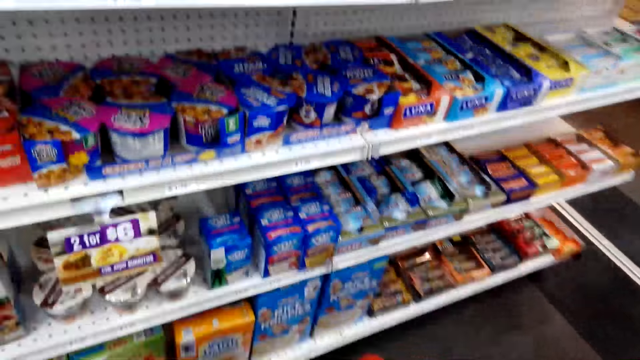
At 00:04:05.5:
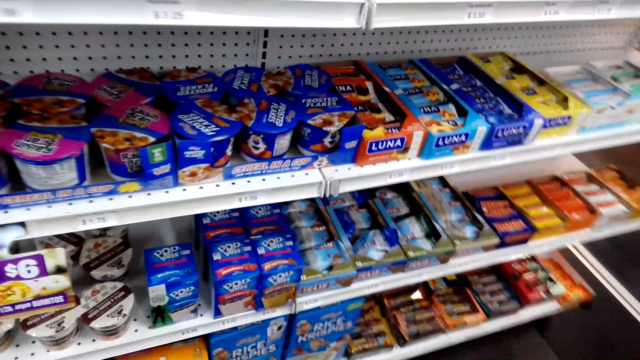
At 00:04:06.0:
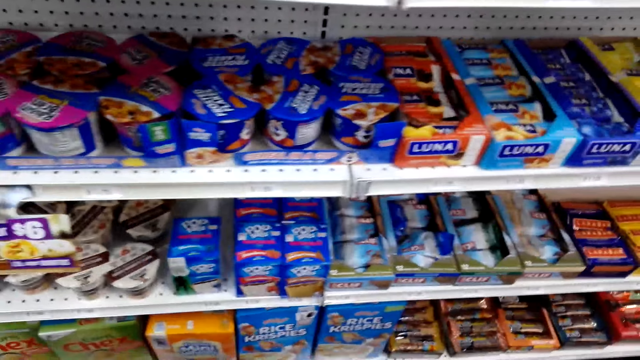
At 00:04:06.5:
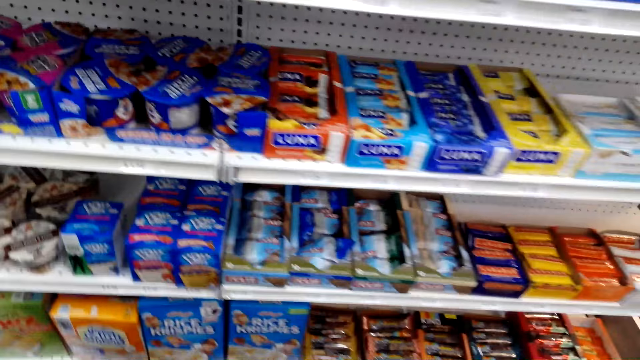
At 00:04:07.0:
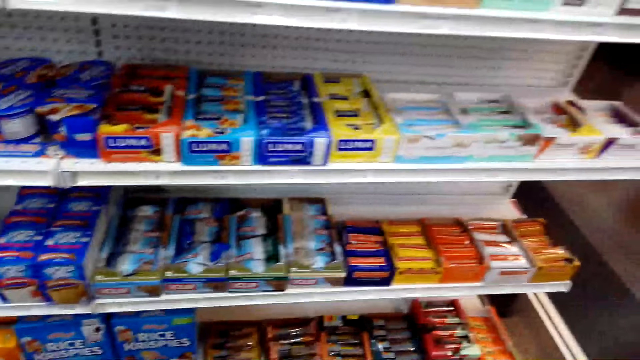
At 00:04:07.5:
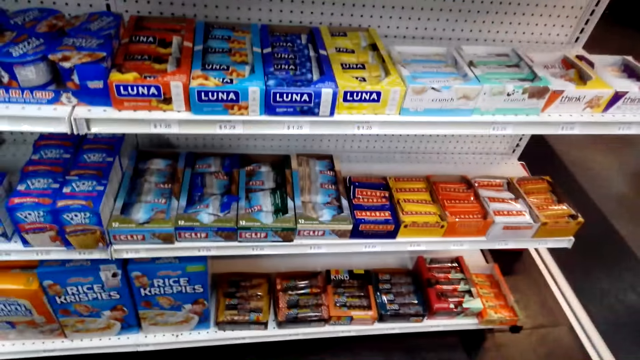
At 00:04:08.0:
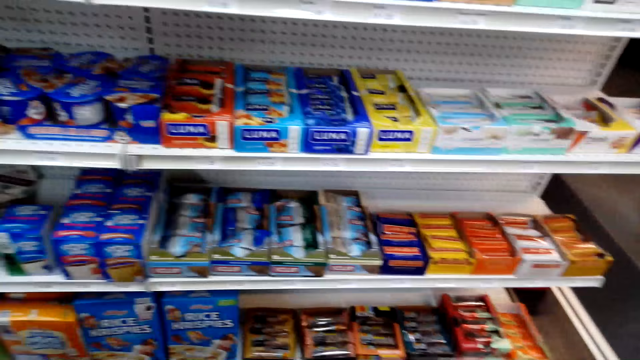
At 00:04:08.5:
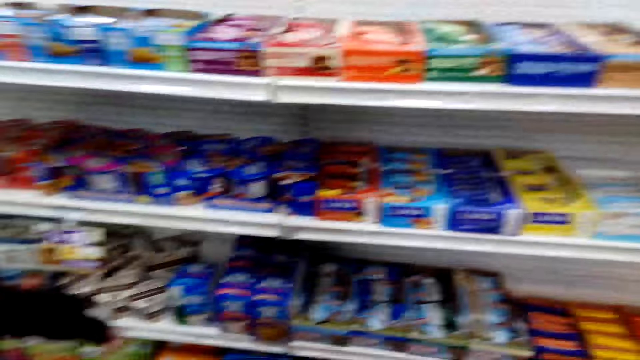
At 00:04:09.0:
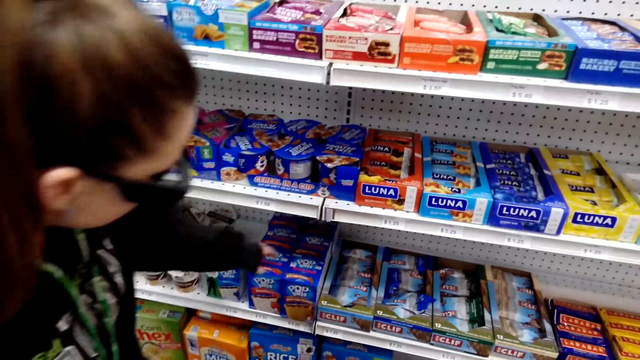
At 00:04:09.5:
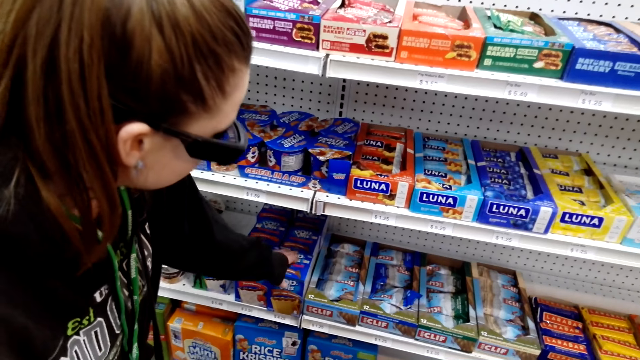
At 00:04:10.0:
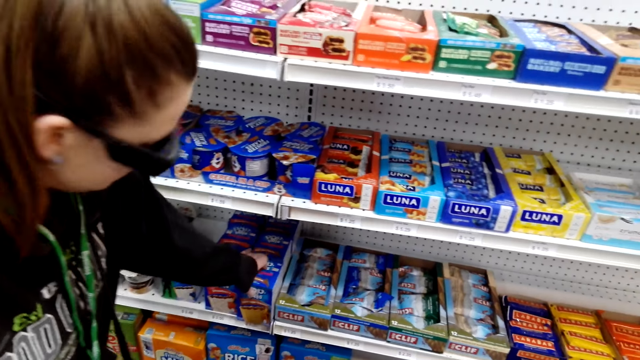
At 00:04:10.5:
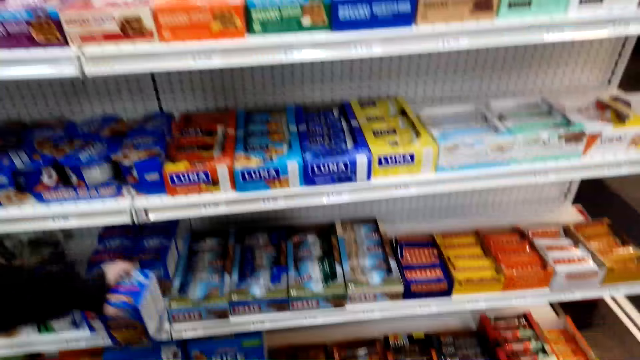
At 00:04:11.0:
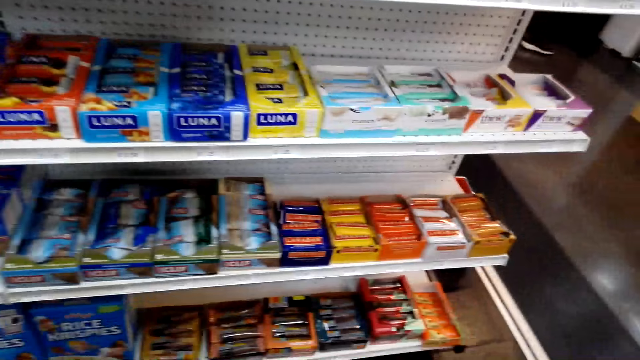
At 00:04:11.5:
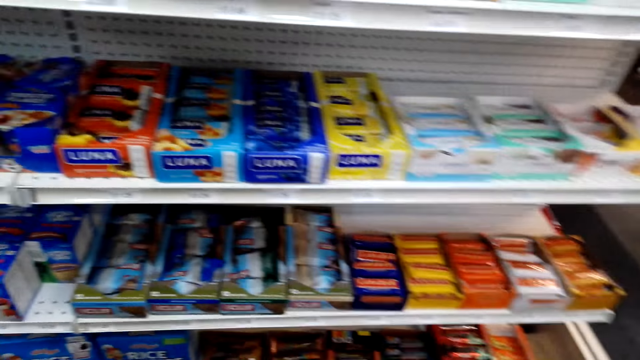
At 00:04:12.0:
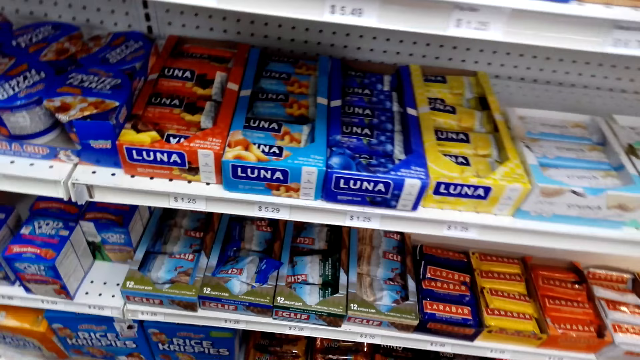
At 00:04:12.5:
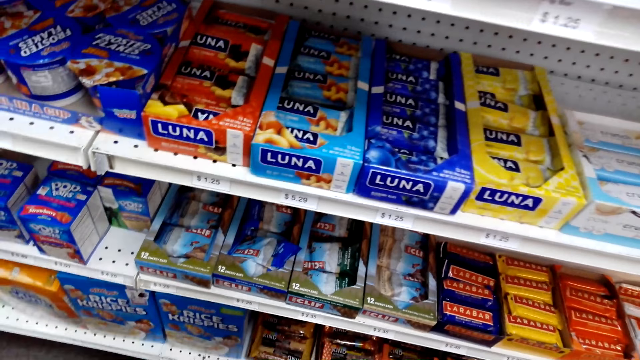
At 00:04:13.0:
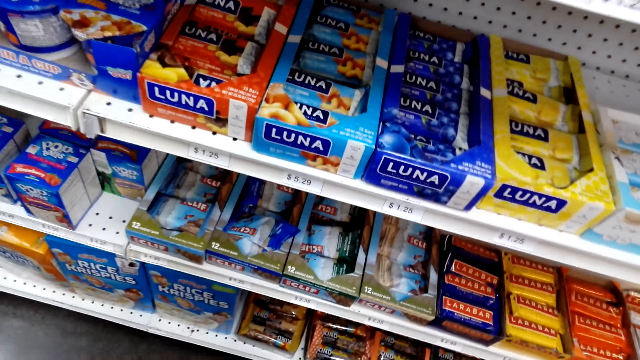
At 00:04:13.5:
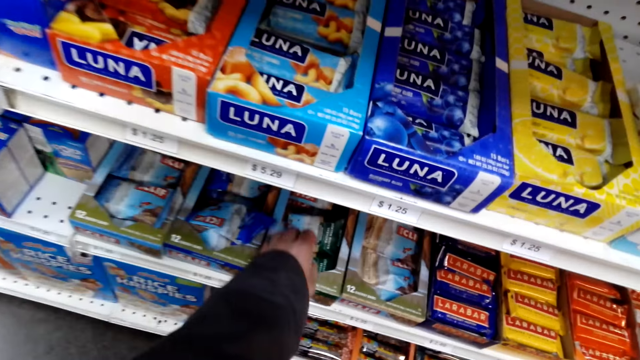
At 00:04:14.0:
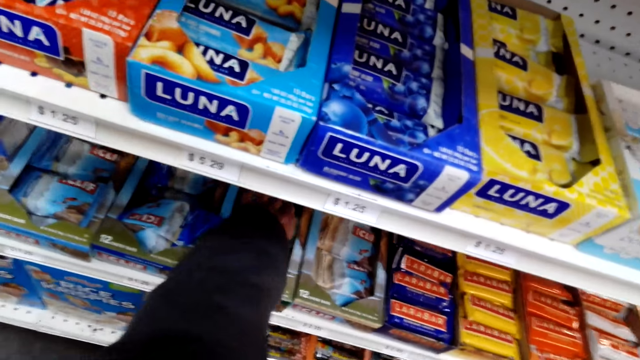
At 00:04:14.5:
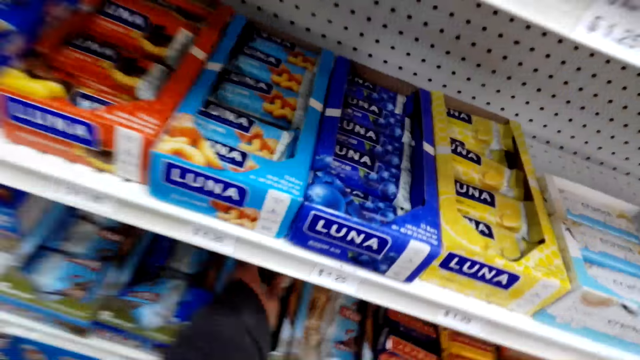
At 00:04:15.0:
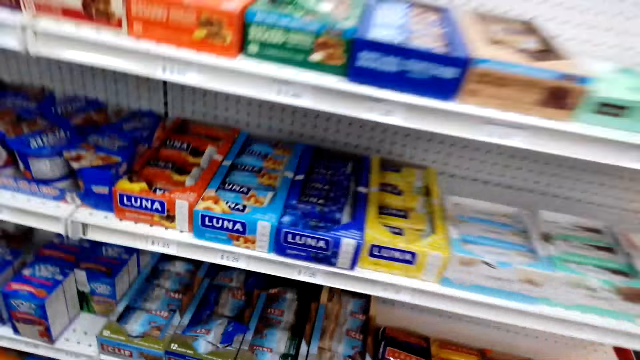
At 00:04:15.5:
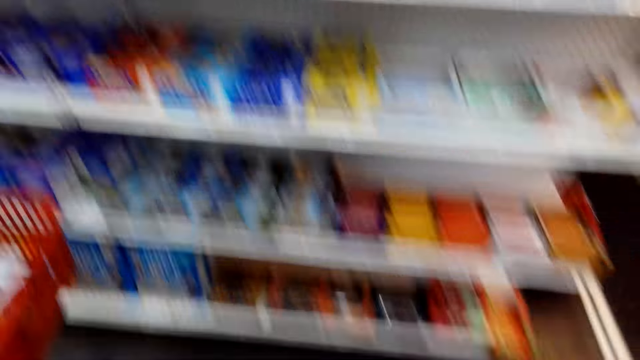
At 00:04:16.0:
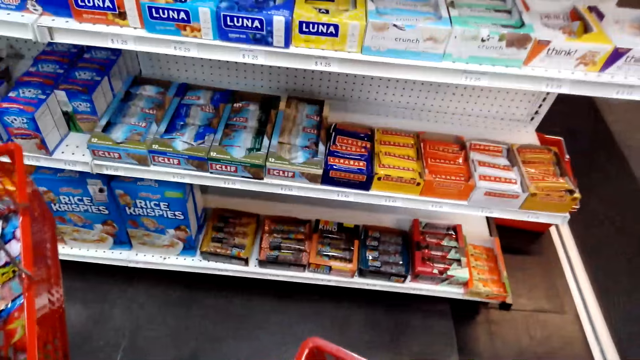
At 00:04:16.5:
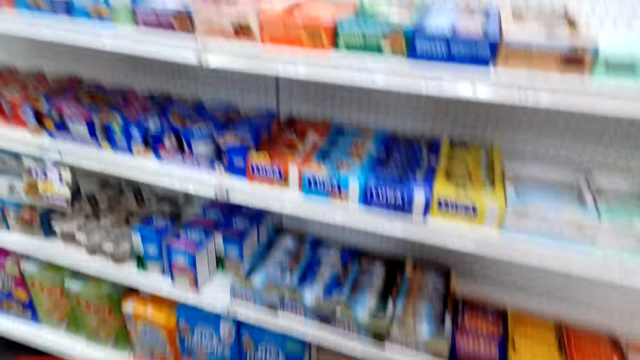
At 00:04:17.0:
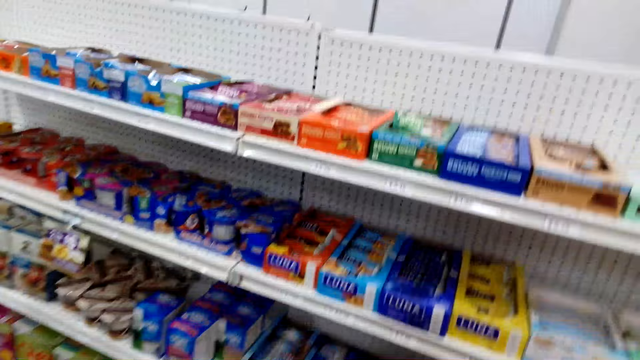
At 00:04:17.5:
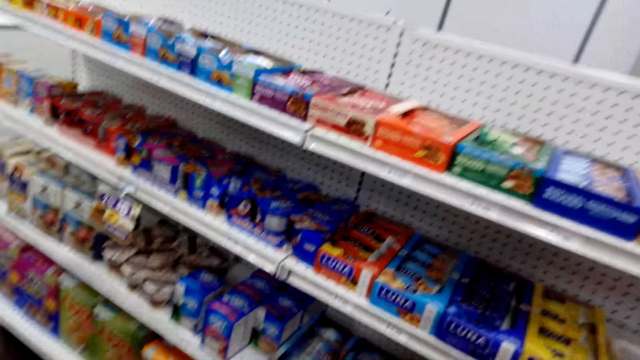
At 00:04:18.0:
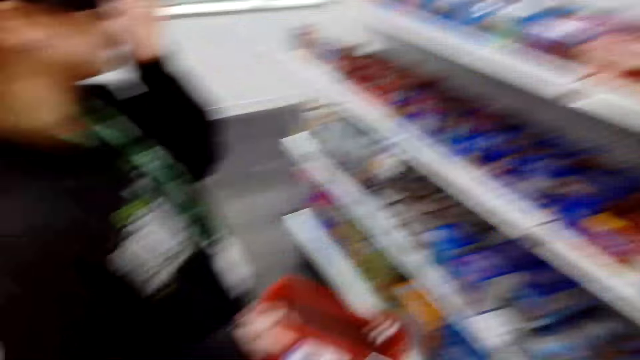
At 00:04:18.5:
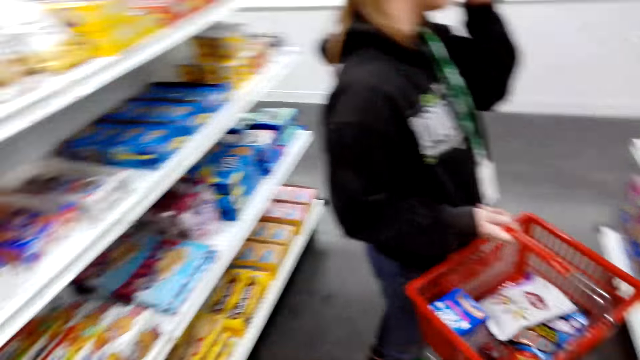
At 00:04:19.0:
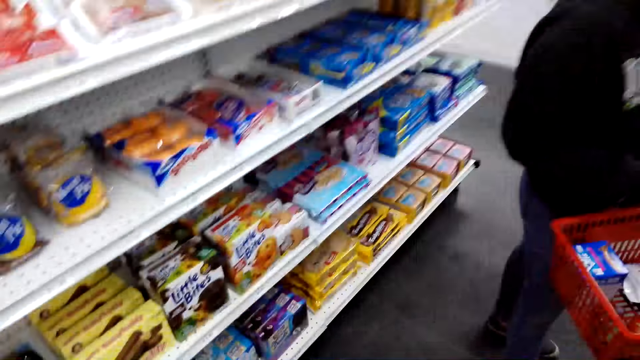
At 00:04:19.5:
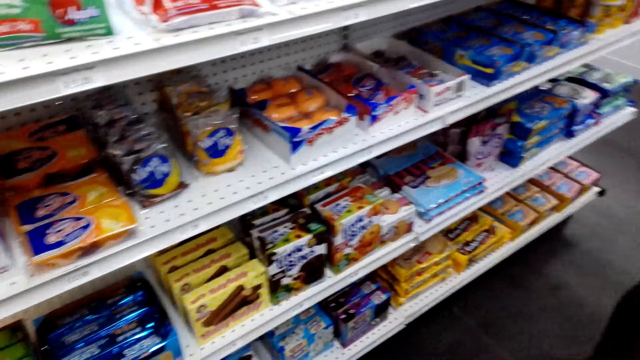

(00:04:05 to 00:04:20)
The camera wearer puts a pack of biscuits in the shopping basket. They look around a supermarket. A lady picks a pack of rice krispies on the shelf. The camera wearer looks around the supermarket. They pick a gluten bar or snacks from the shelf. They put the snacks in the basket. They walk around the supermarket.

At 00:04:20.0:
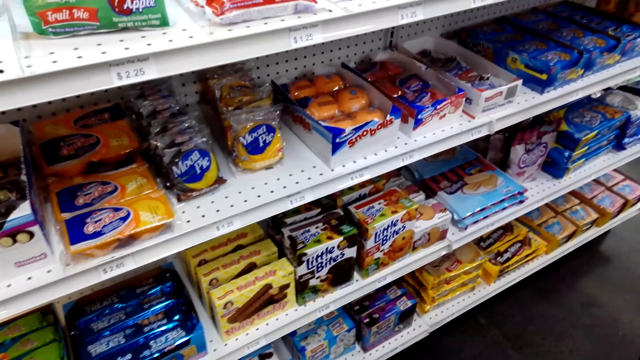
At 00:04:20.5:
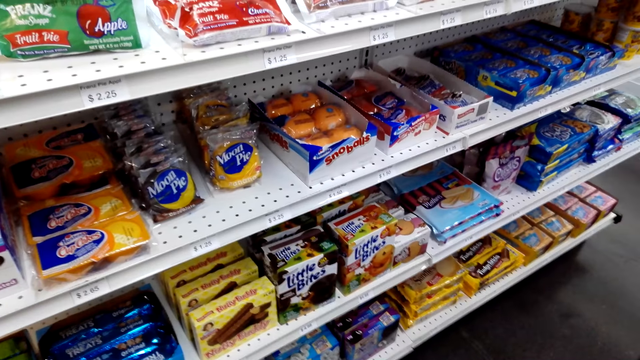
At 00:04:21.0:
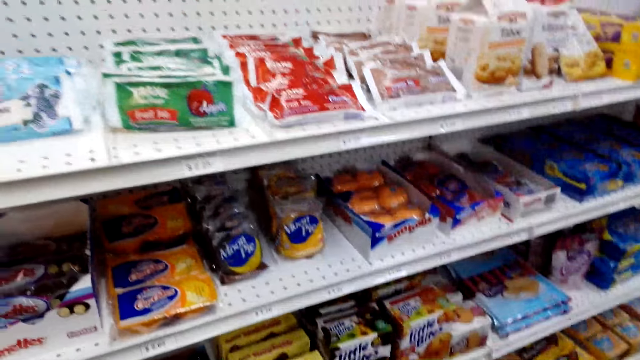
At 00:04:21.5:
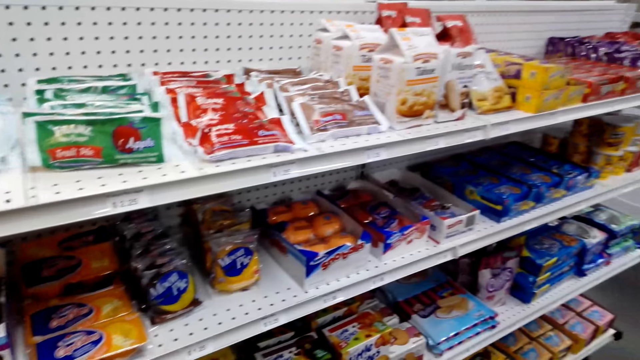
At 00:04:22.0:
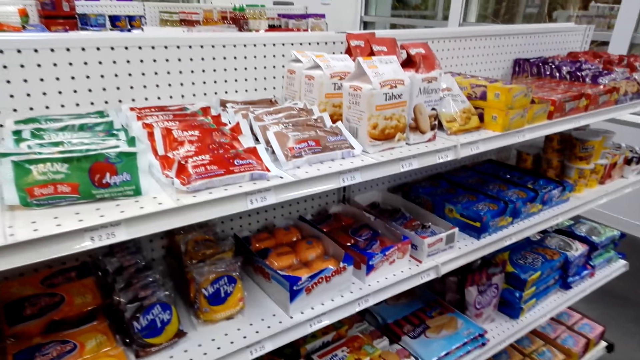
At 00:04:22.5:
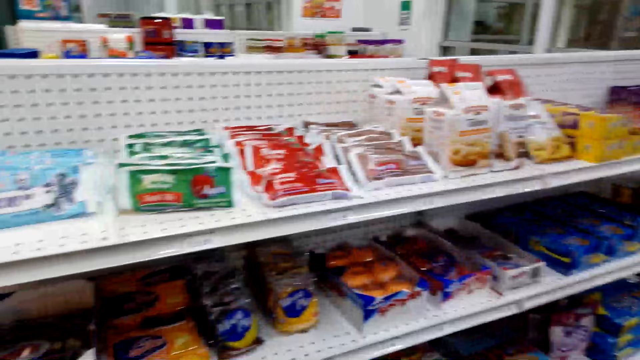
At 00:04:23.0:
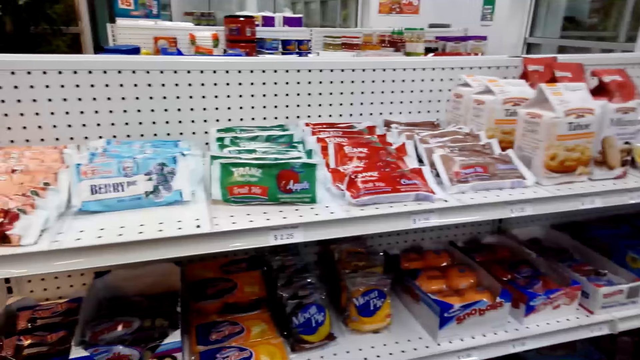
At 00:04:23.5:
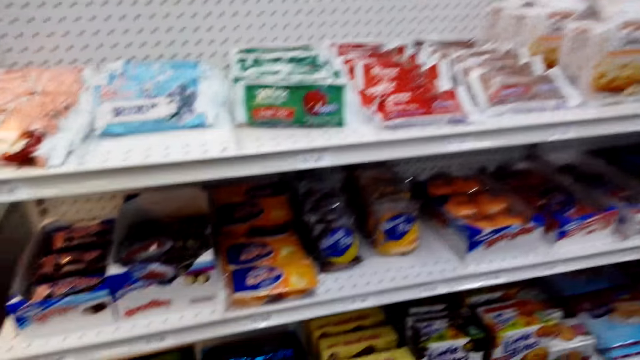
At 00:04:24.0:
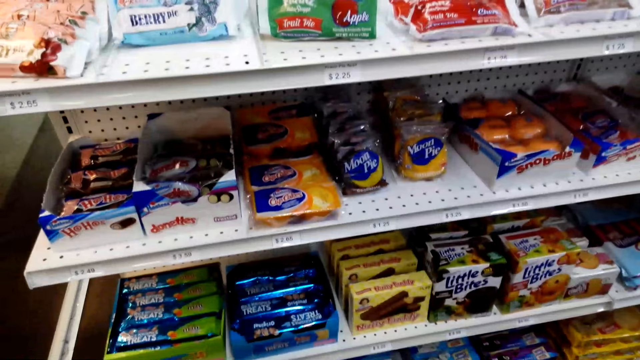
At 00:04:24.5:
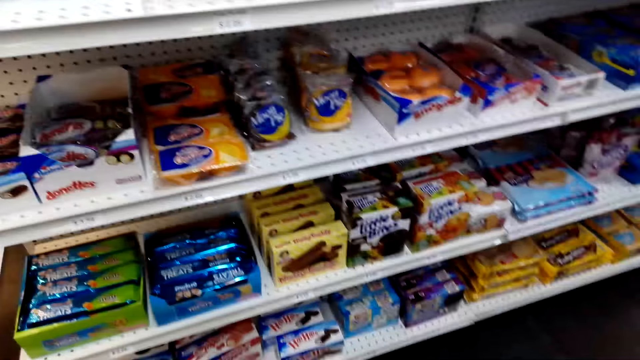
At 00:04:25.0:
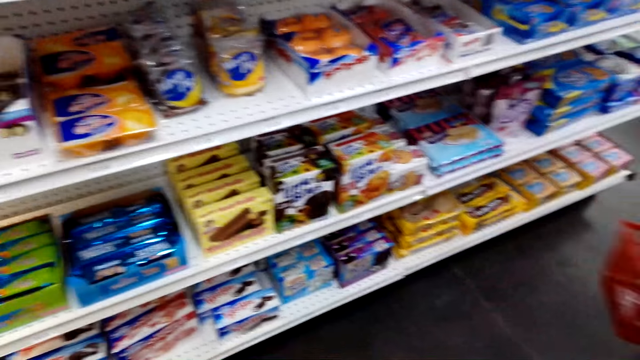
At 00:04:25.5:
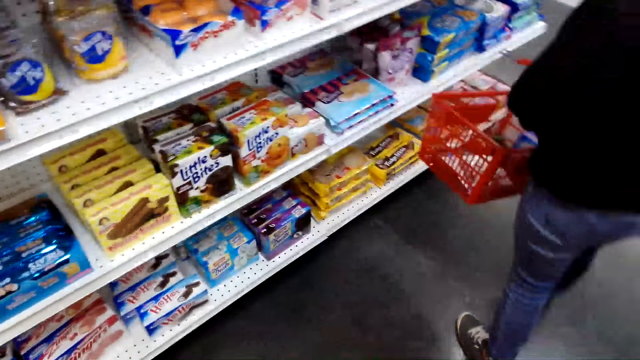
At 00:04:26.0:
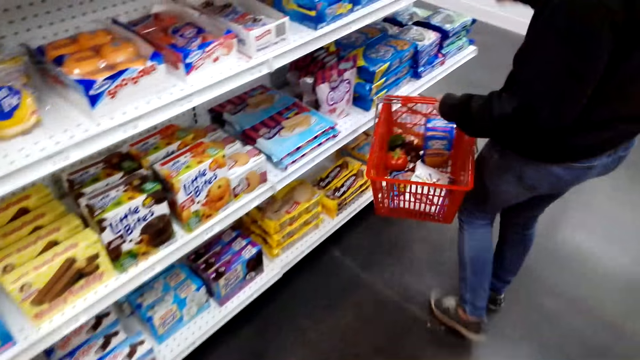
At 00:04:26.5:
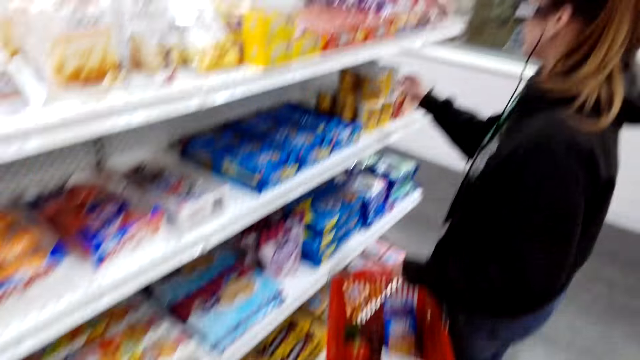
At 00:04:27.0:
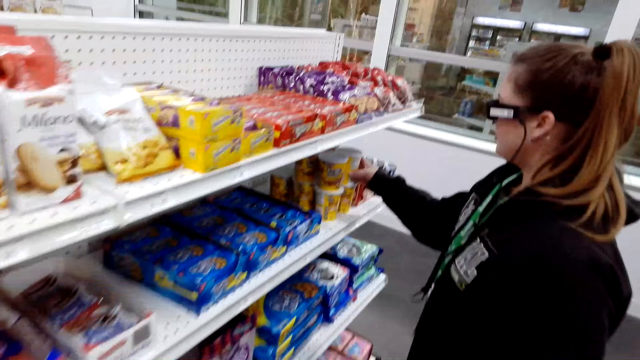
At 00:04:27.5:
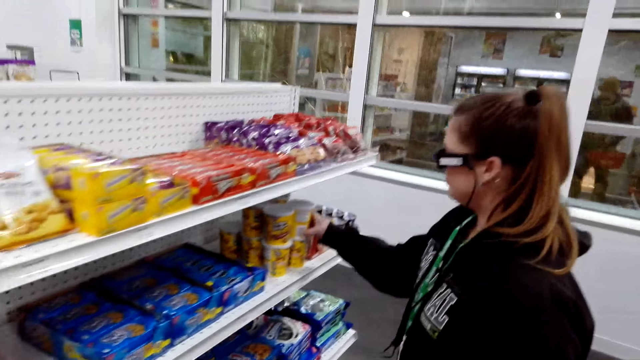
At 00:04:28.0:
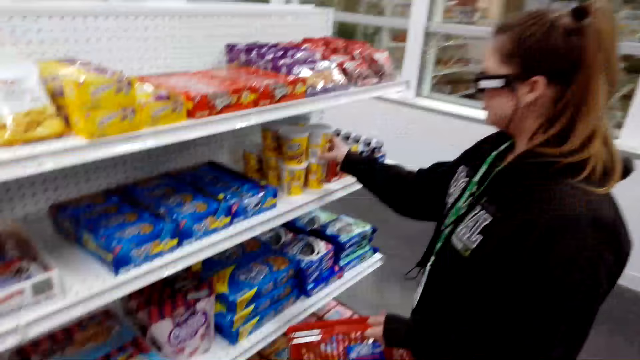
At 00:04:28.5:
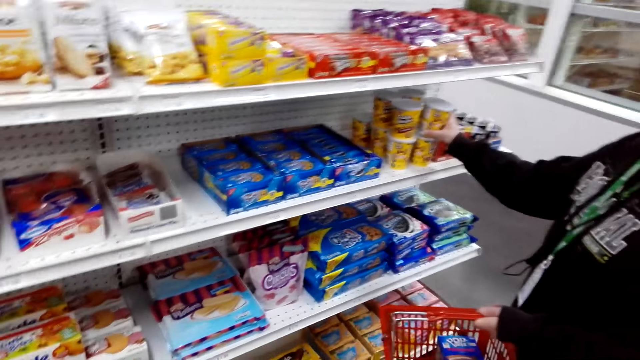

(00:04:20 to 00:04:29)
The camera wearer looks around a supermarket. A lady picks a tin from a shelf.
